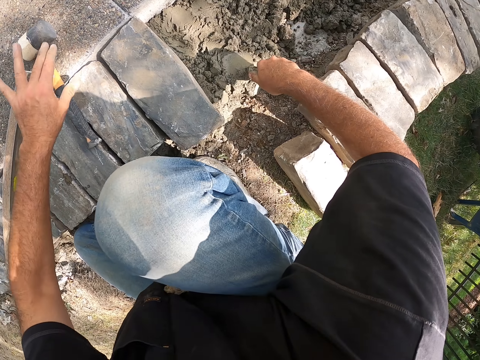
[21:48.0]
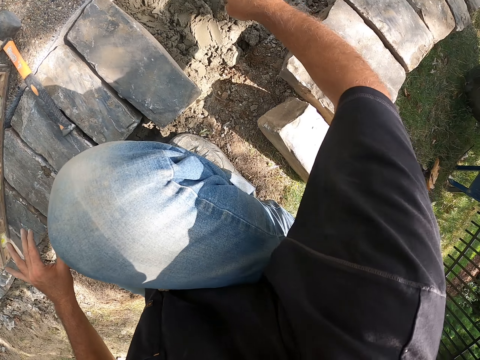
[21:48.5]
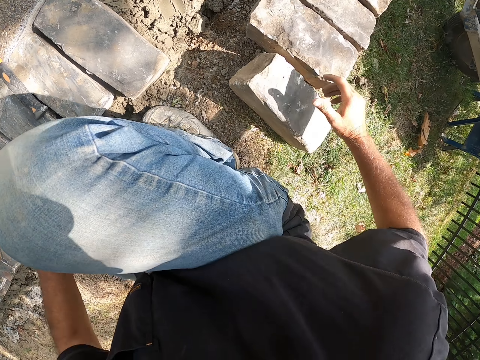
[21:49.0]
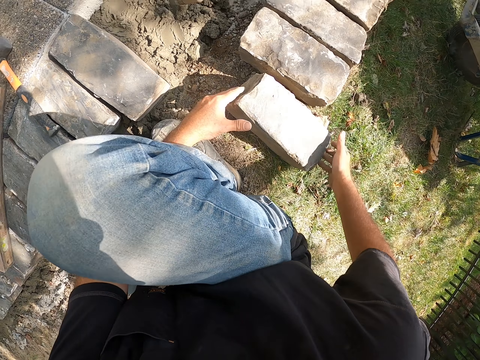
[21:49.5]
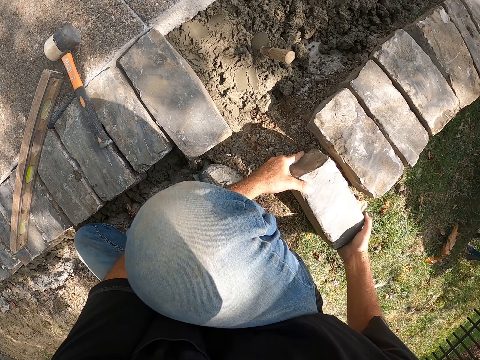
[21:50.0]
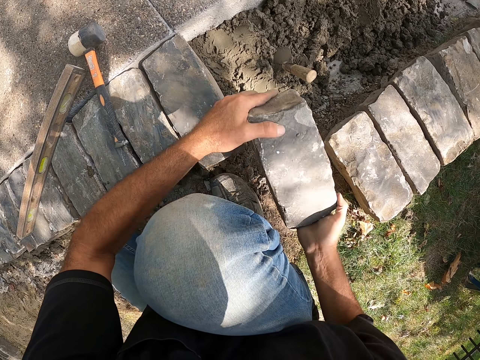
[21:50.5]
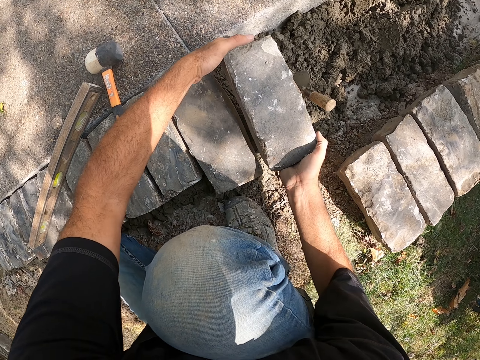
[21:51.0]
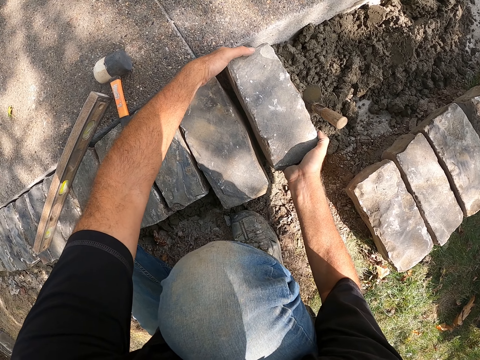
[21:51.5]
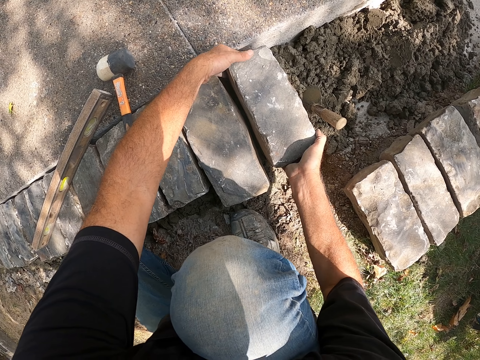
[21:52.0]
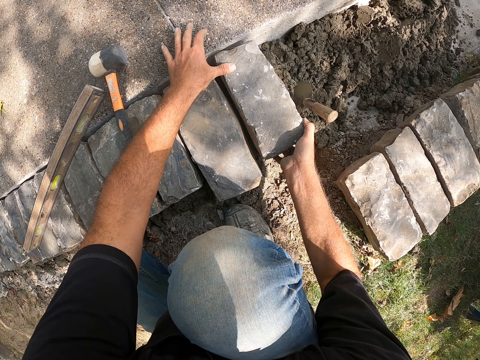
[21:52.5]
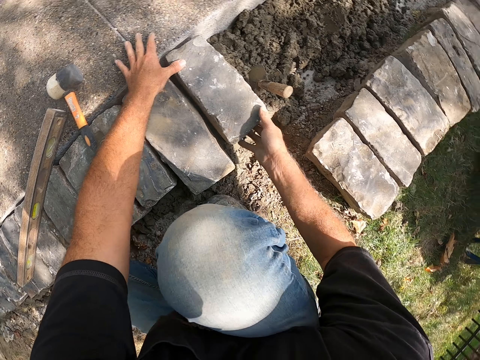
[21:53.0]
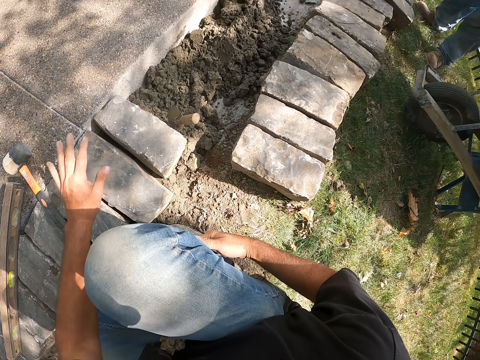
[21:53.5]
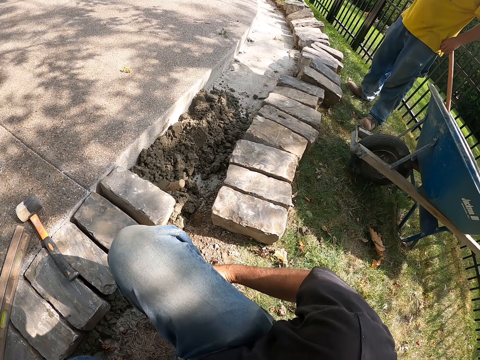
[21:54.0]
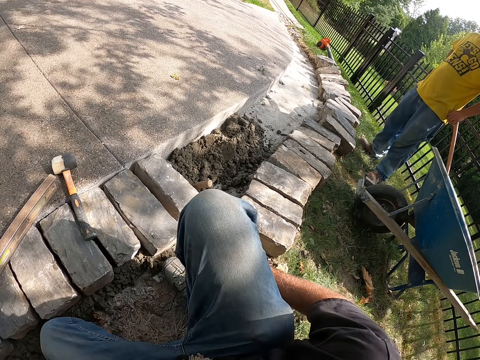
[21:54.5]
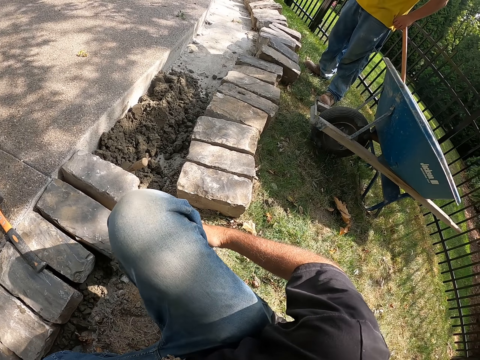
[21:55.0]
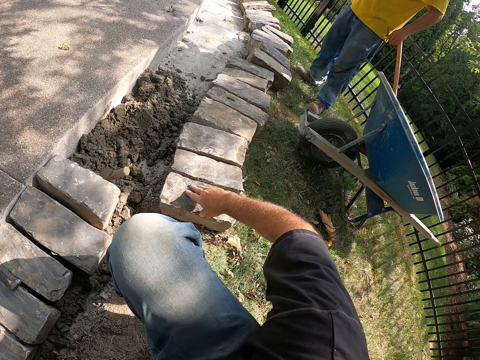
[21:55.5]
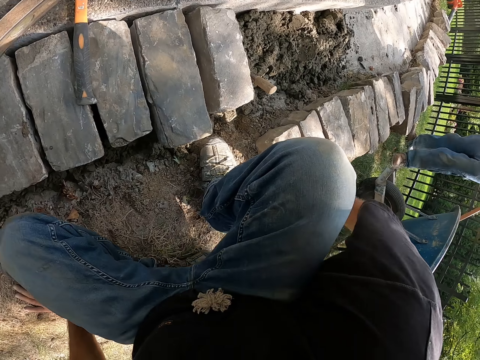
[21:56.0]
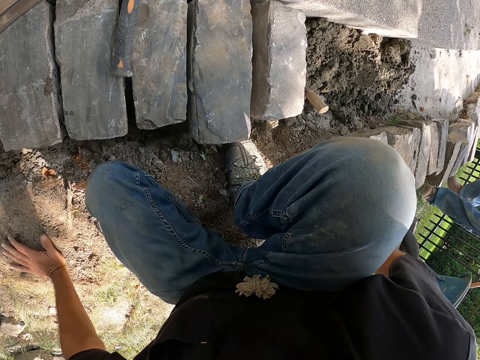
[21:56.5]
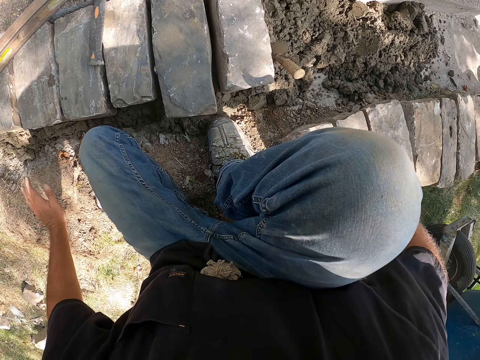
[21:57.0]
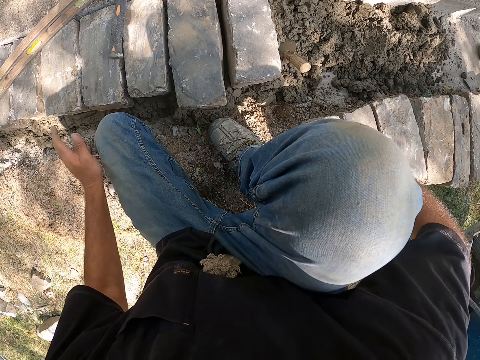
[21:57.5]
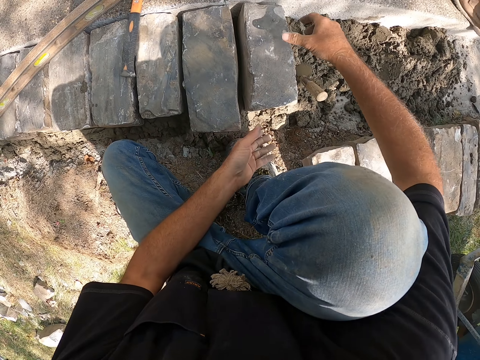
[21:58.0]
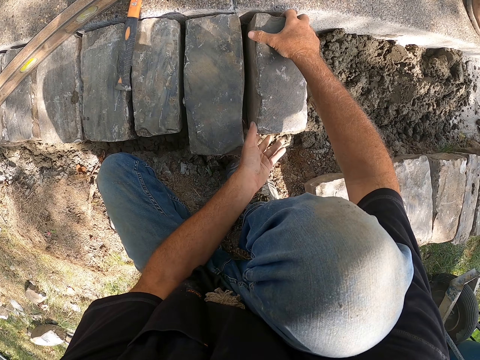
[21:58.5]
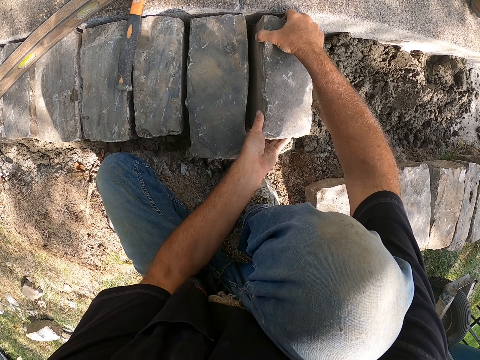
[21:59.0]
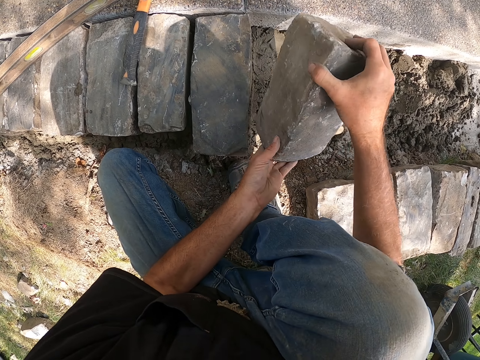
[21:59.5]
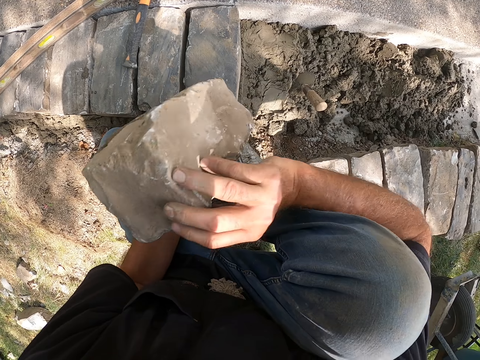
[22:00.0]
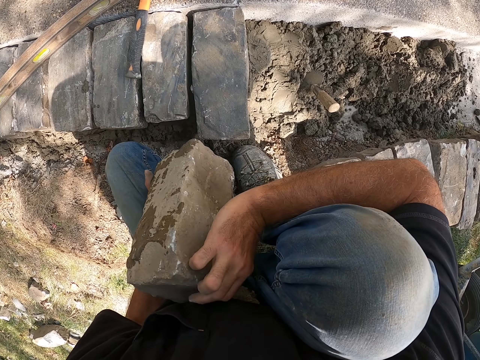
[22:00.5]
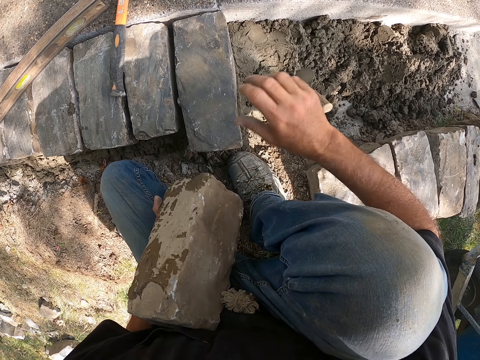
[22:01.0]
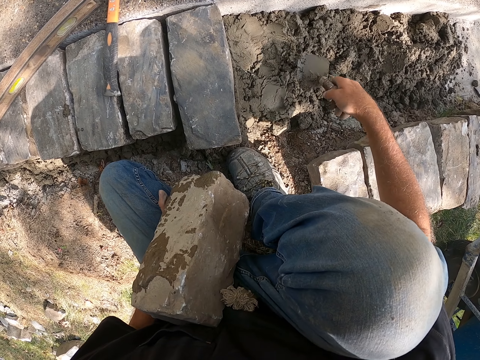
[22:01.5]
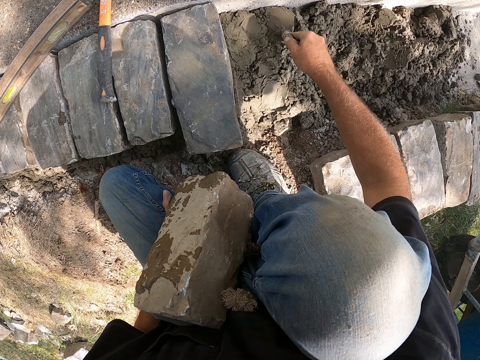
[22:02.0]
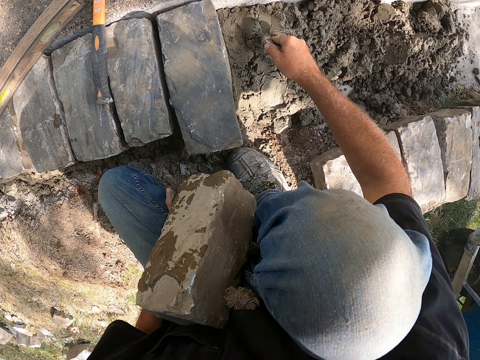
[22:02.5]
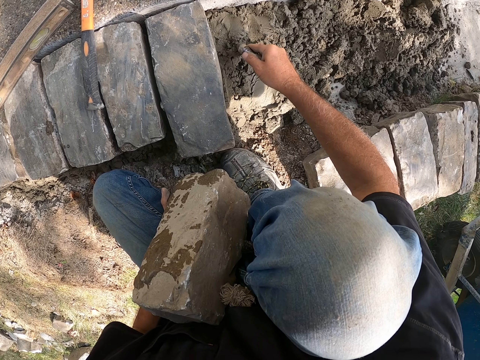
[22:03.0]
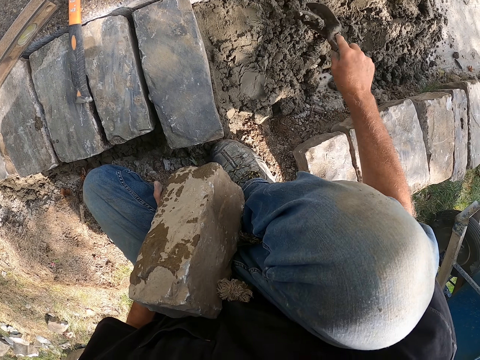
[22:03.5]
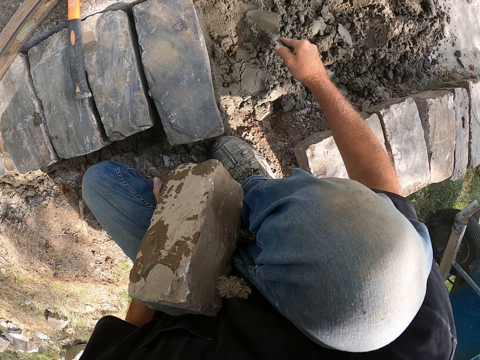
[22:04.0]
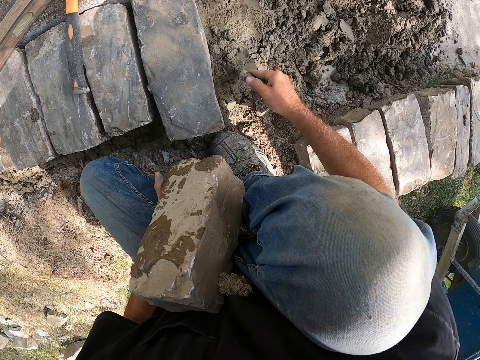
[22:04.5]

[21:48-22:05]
The camera wearer puts down a trowel. They pick up a block from the ground. They put the block stone on the concrete. They adjust the block on the ground. They look around a construction site. They mix the concrete well. They adjust themselves on the ground. A man walks around the construction site. The camera wearer adjusts the block on the ground. They pick up the block from the ground. They mix cement on the ground.

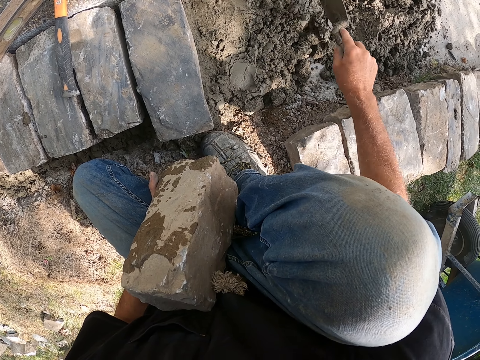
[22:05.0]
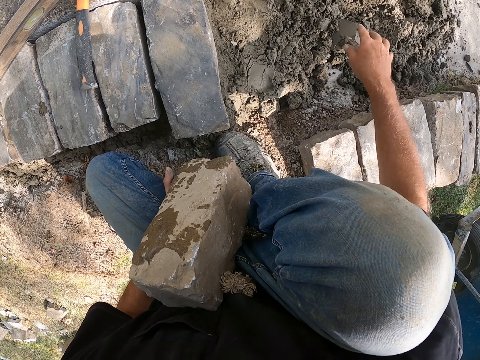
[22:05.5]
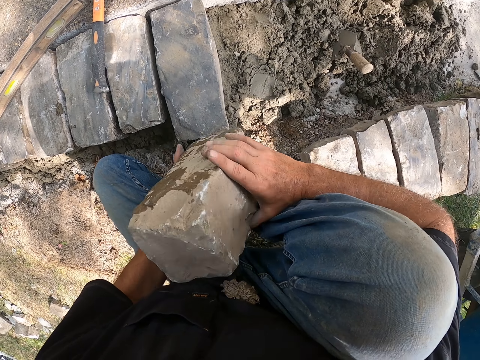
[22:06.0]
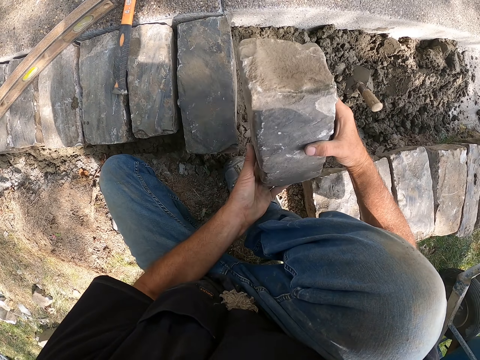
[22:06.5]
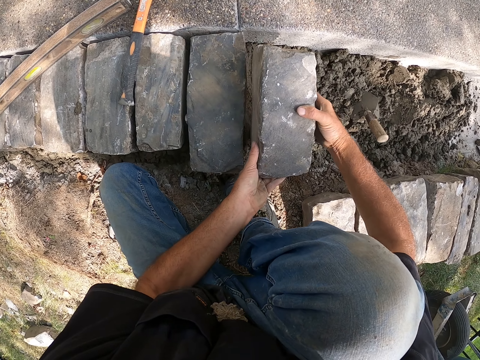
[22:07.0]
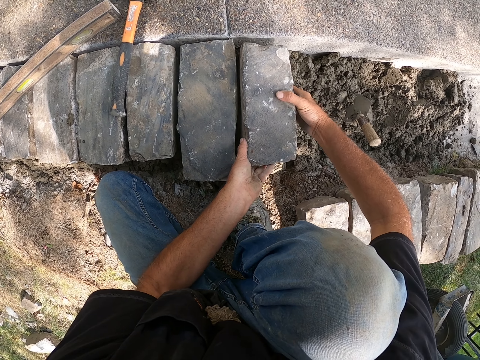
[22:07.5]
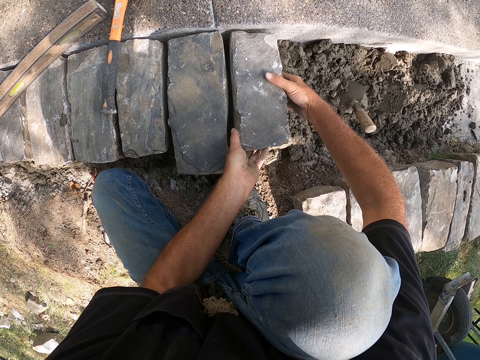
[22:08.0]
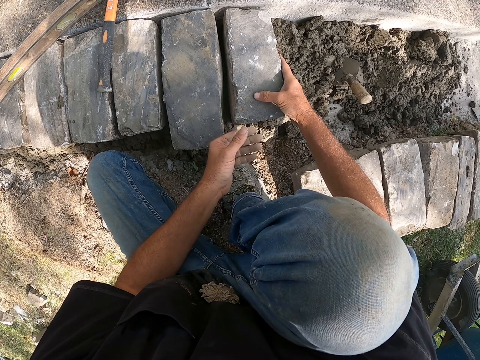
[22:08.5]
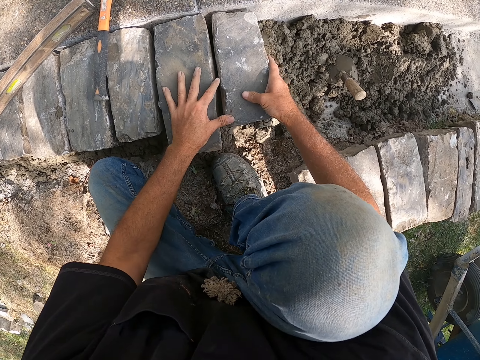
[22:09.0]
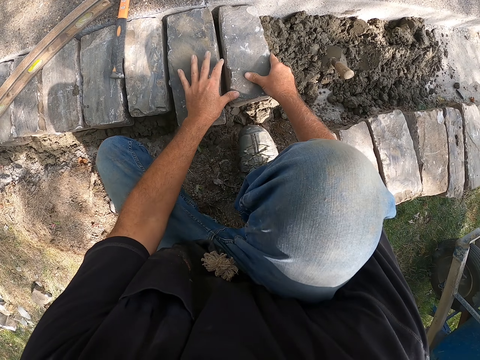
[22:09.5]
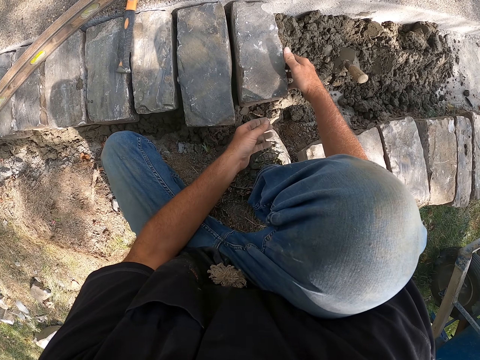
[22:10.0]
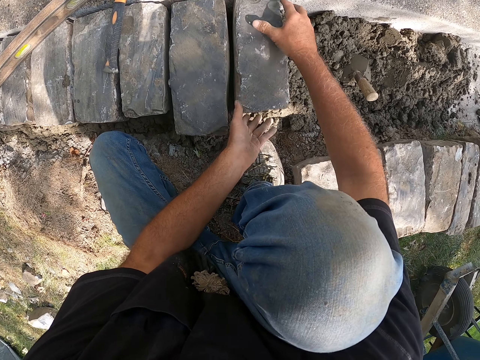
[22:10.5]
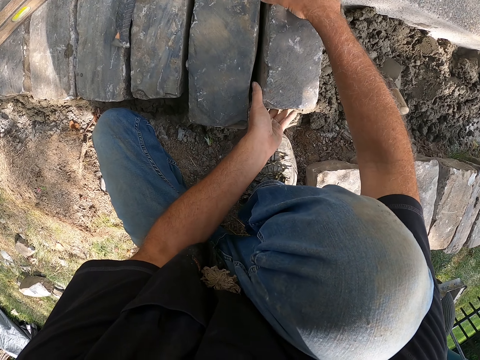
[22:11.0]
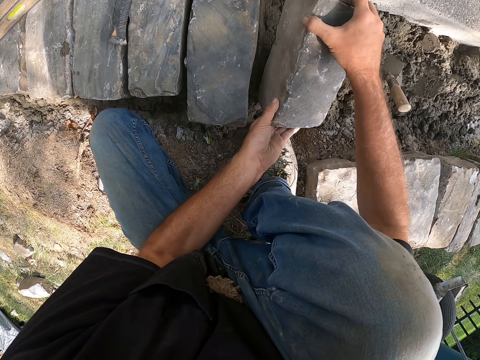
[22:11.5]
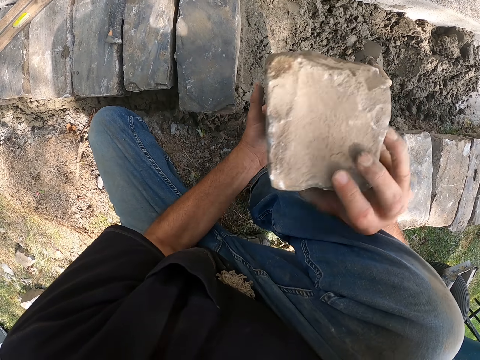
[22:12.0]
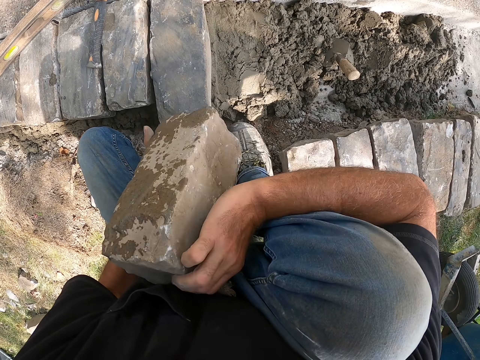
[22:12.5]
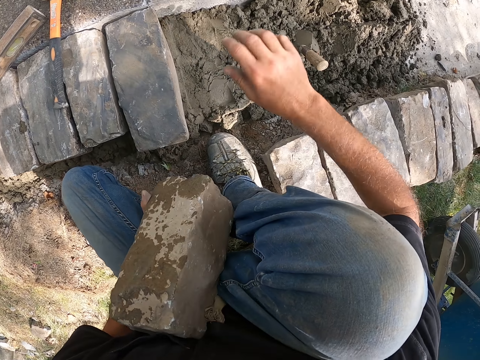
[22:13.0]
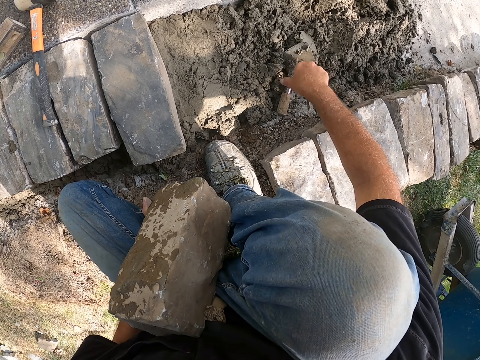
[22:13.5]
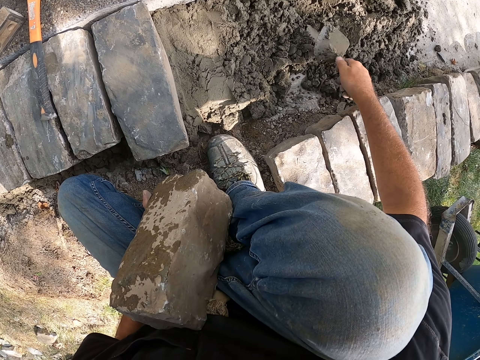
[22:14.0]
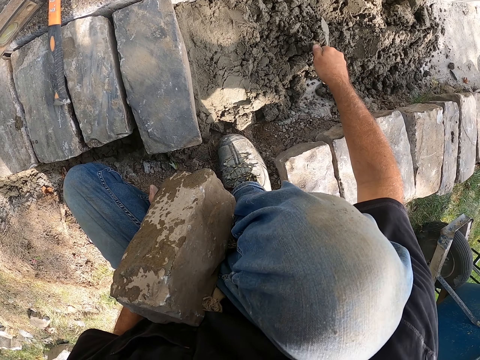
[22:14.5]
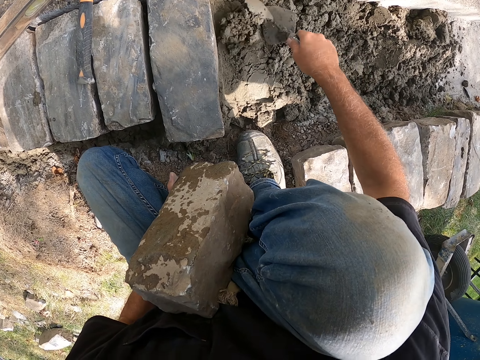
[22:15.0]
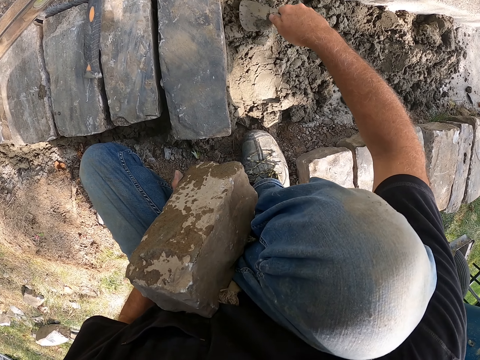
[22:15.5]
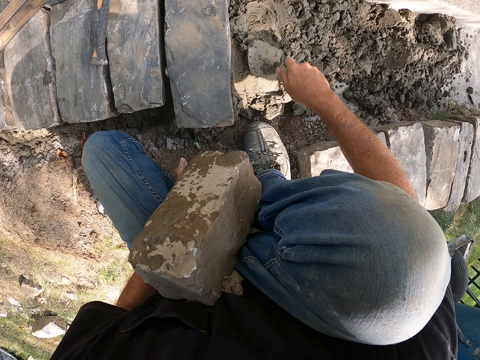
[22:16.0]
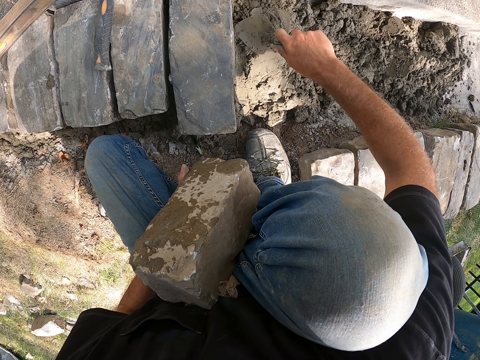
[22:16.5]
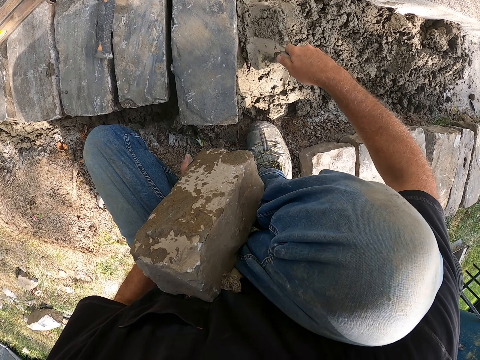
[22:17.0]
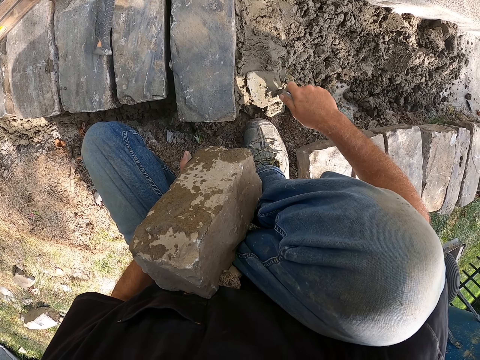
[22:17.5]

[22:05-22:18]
The camera wearer adjusts a block on the ground. They put the block stone on the concrete. They pick up the block from the ground. They pick up a trowel from the ground. They mix the concrete well on the ground.
